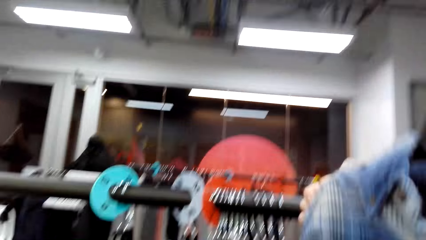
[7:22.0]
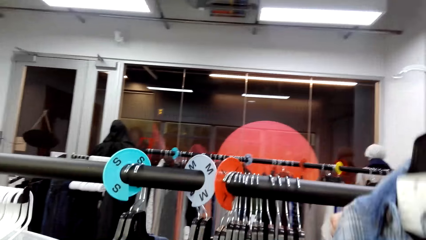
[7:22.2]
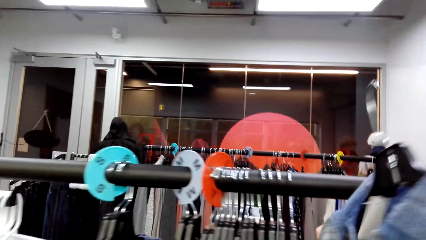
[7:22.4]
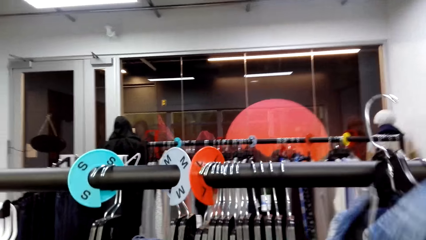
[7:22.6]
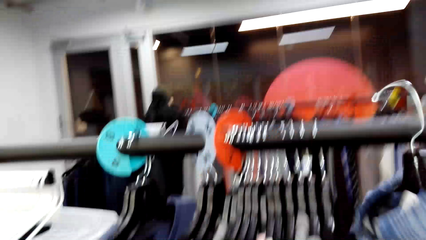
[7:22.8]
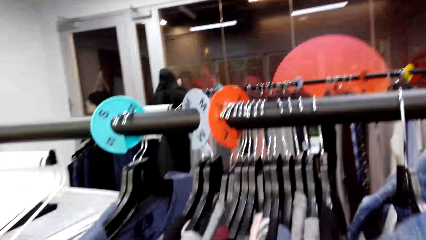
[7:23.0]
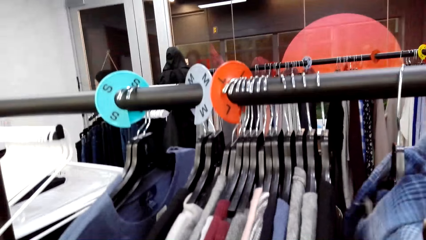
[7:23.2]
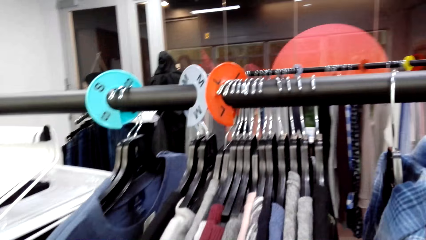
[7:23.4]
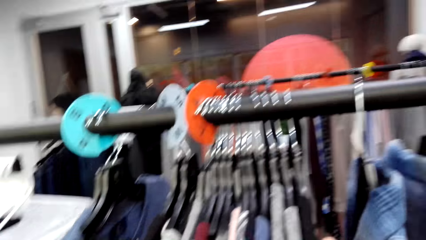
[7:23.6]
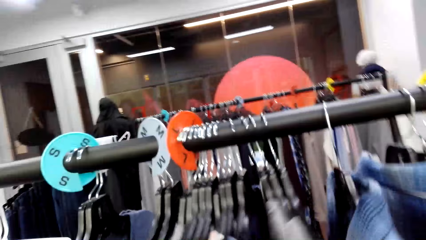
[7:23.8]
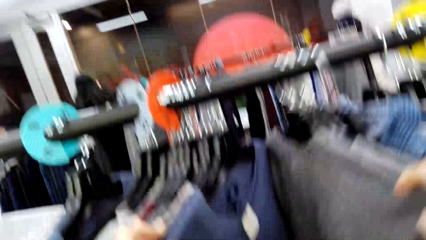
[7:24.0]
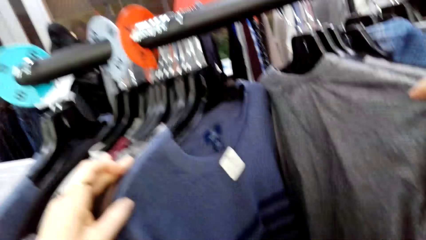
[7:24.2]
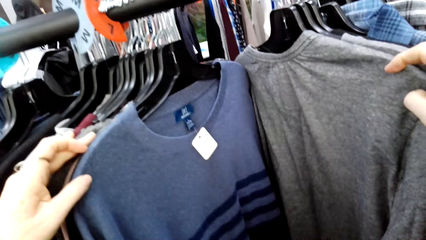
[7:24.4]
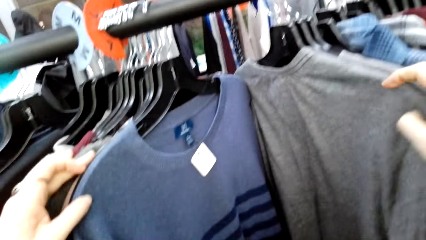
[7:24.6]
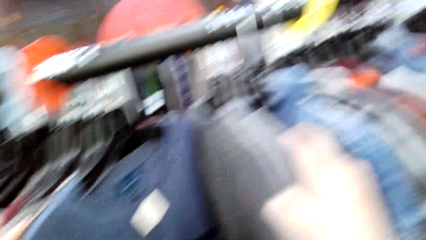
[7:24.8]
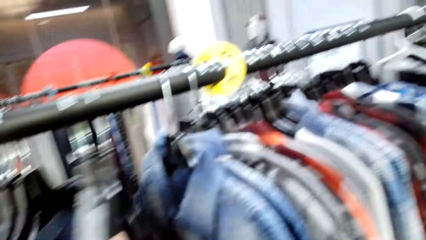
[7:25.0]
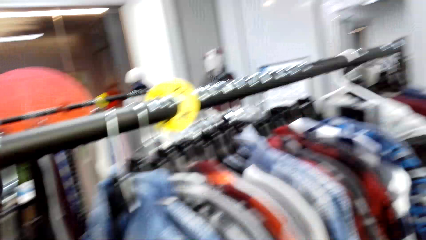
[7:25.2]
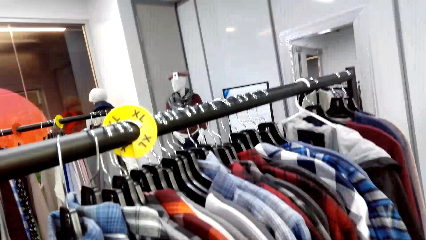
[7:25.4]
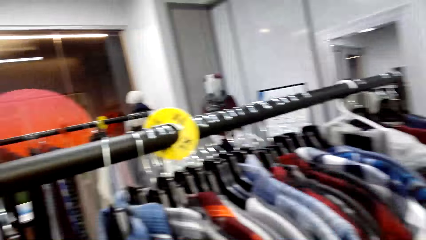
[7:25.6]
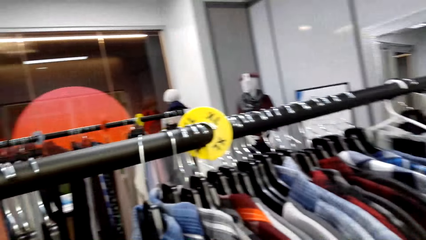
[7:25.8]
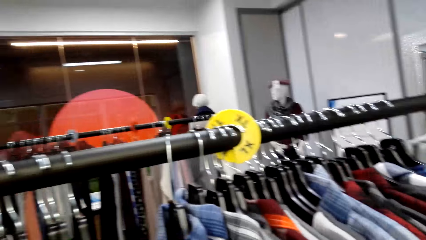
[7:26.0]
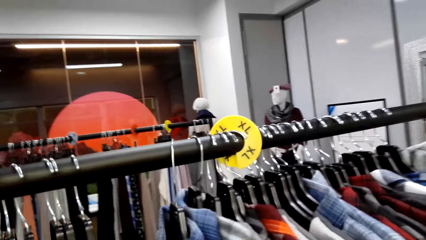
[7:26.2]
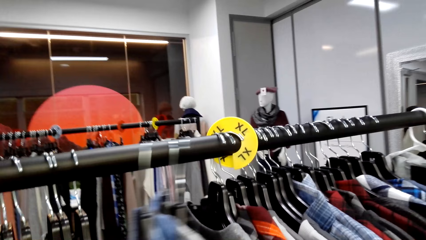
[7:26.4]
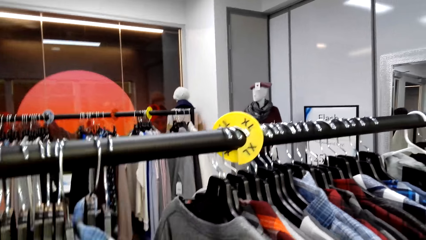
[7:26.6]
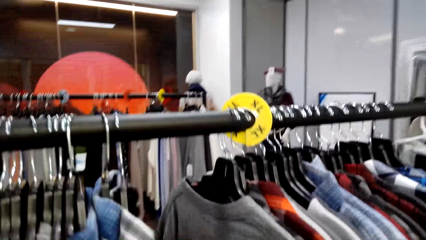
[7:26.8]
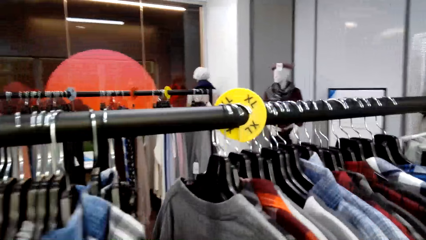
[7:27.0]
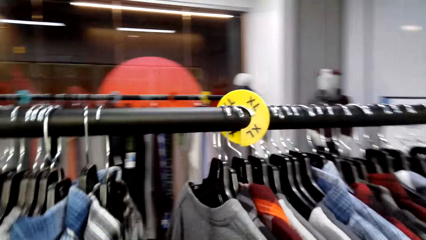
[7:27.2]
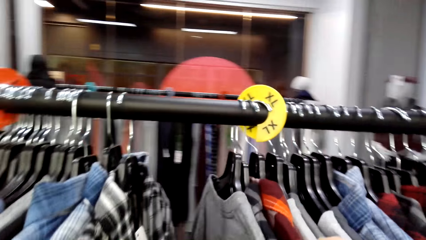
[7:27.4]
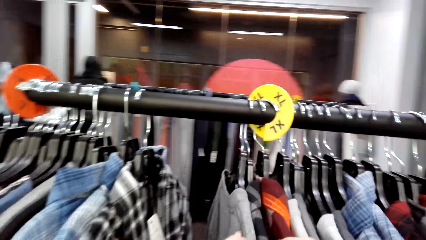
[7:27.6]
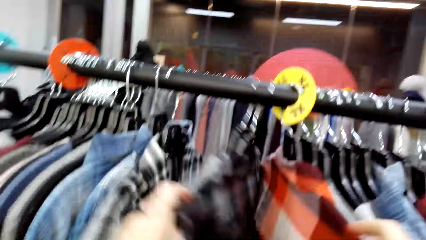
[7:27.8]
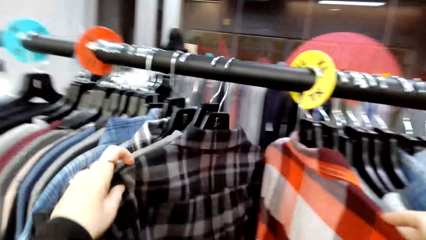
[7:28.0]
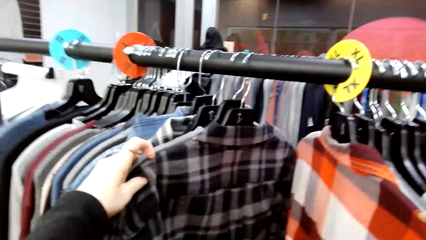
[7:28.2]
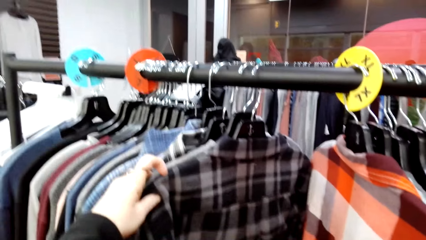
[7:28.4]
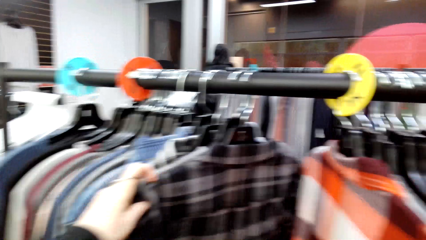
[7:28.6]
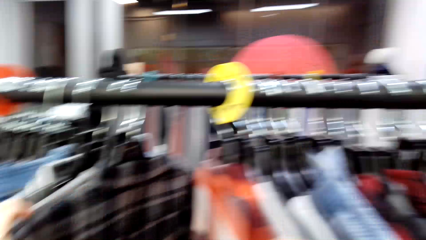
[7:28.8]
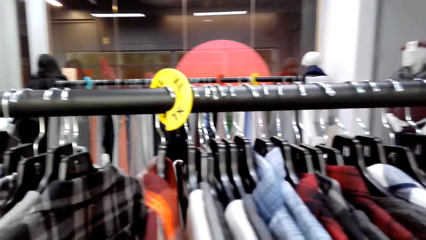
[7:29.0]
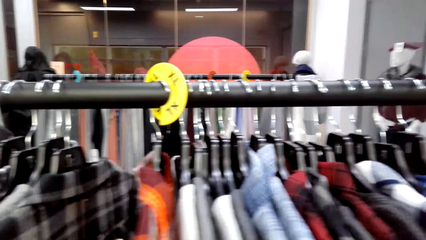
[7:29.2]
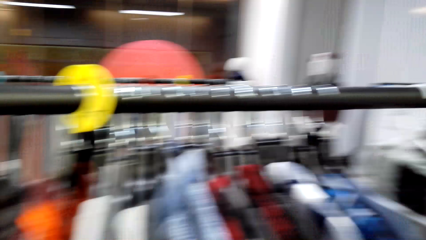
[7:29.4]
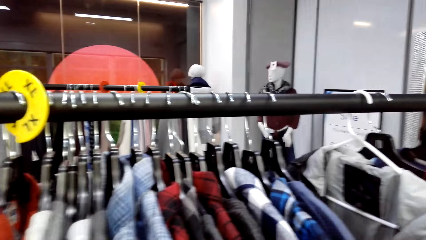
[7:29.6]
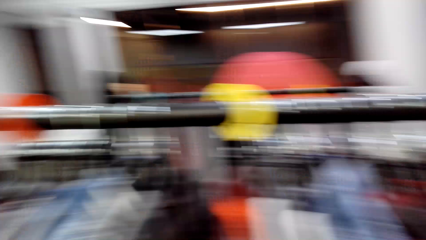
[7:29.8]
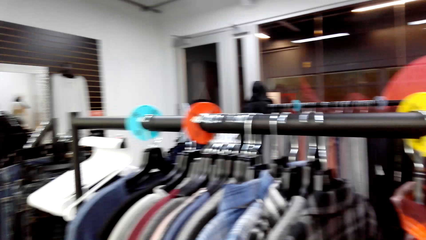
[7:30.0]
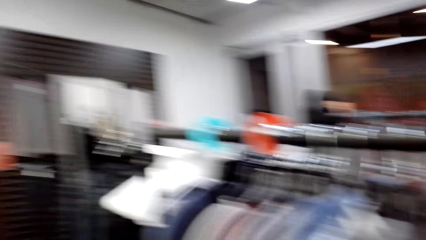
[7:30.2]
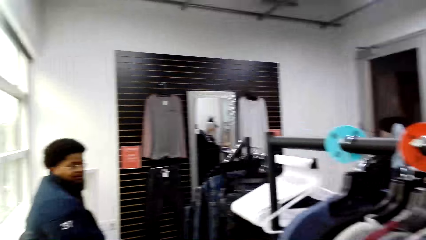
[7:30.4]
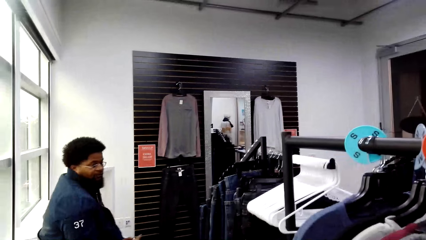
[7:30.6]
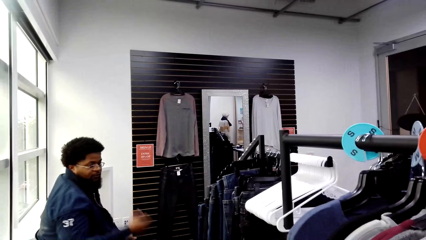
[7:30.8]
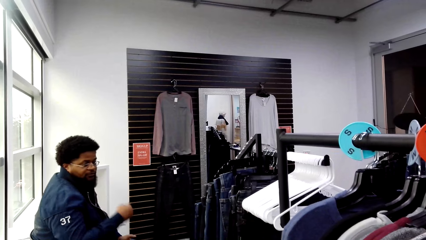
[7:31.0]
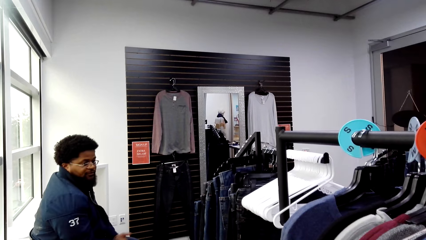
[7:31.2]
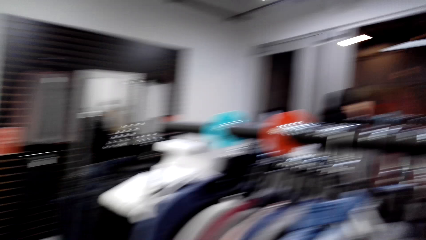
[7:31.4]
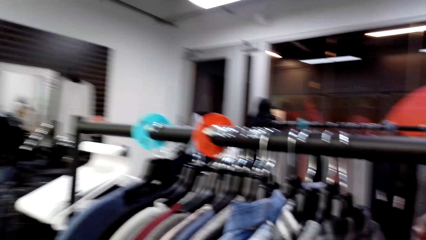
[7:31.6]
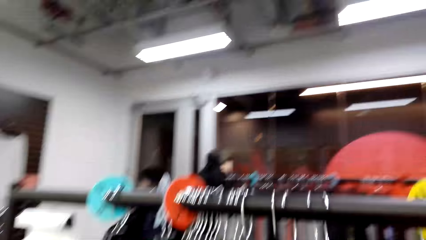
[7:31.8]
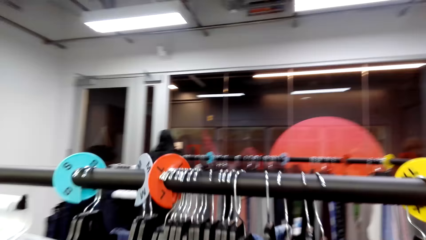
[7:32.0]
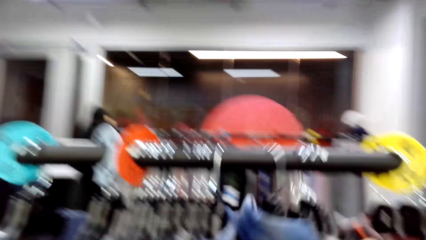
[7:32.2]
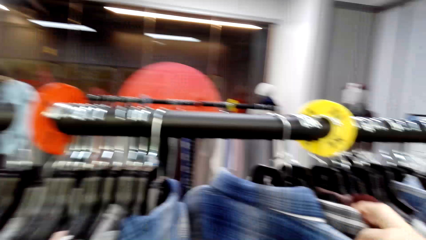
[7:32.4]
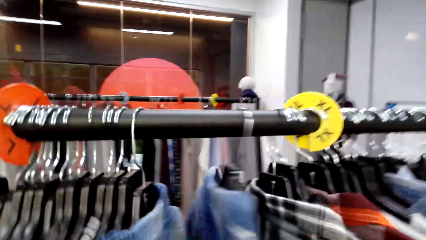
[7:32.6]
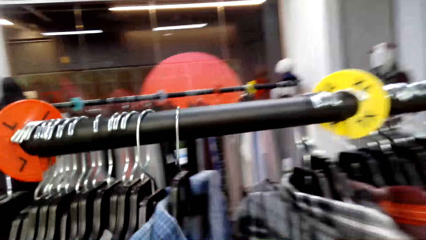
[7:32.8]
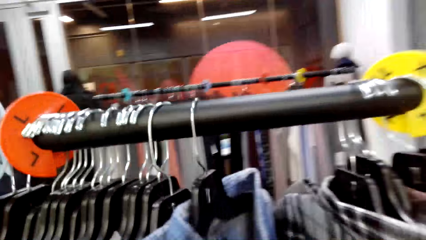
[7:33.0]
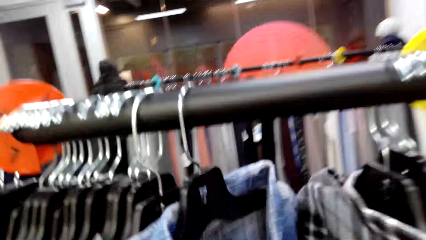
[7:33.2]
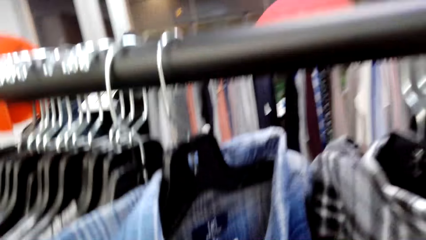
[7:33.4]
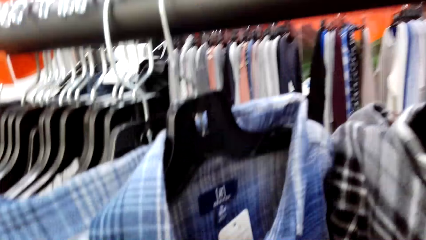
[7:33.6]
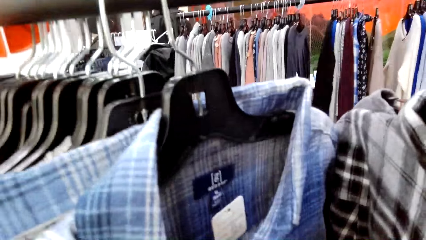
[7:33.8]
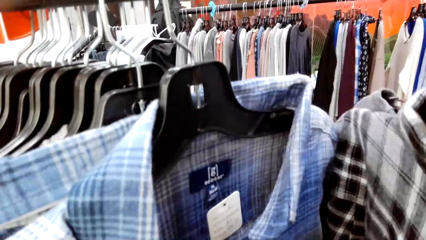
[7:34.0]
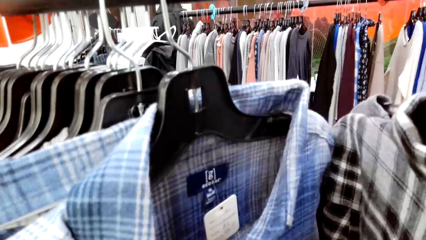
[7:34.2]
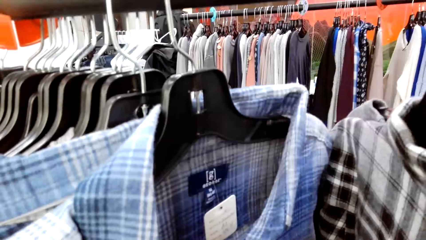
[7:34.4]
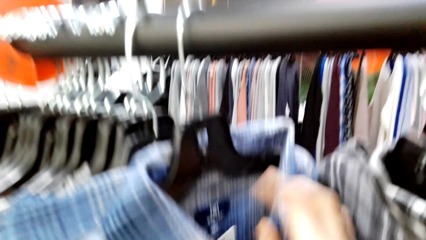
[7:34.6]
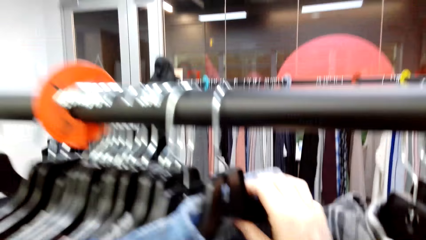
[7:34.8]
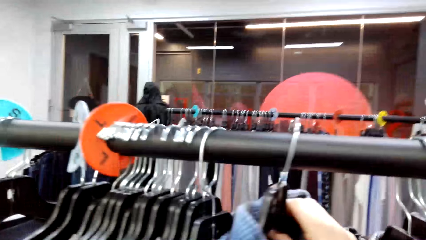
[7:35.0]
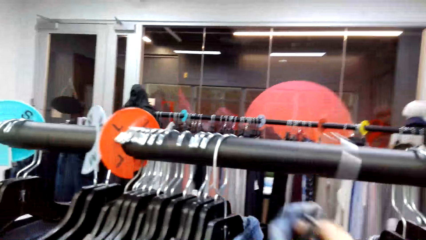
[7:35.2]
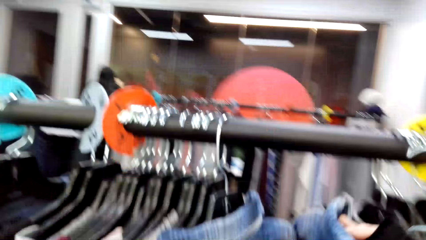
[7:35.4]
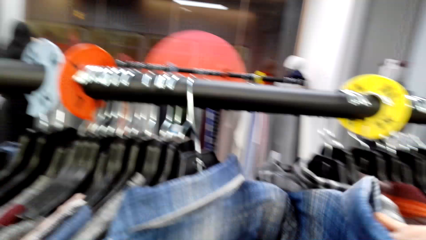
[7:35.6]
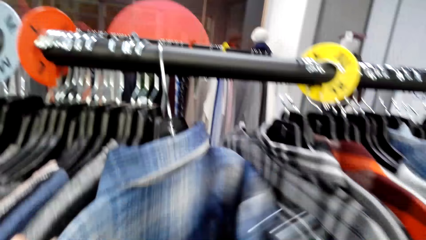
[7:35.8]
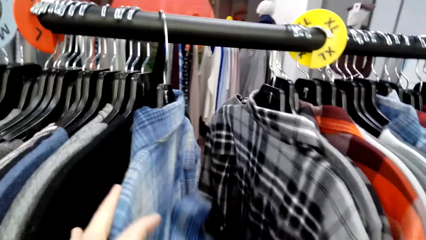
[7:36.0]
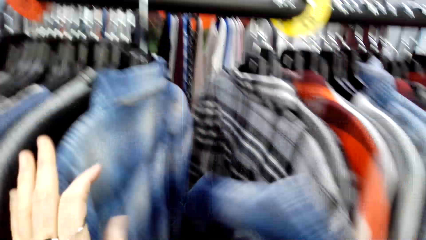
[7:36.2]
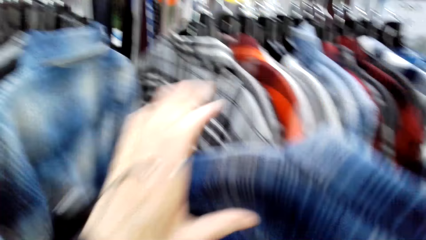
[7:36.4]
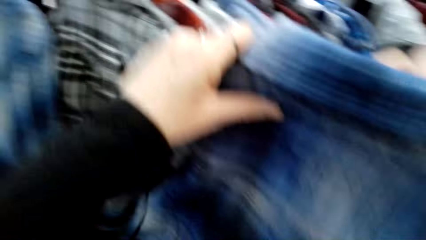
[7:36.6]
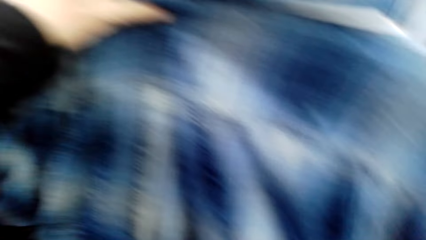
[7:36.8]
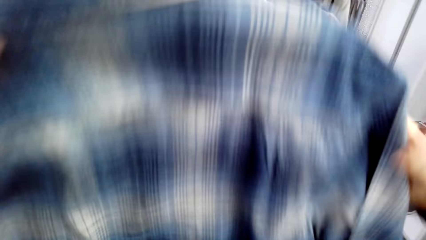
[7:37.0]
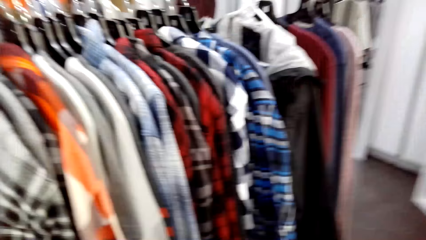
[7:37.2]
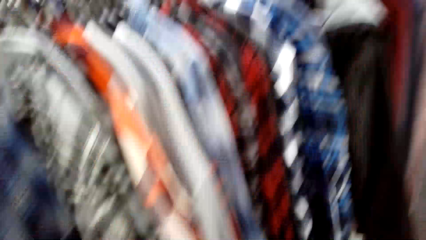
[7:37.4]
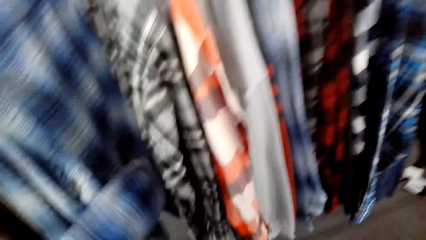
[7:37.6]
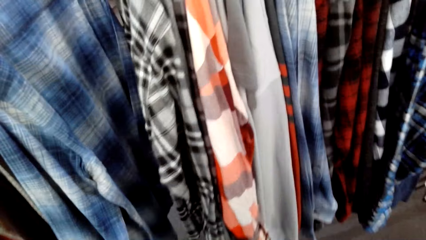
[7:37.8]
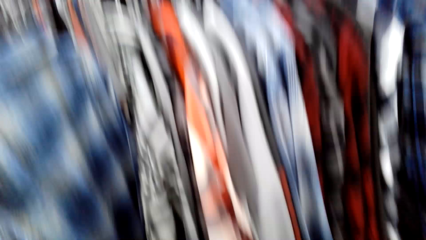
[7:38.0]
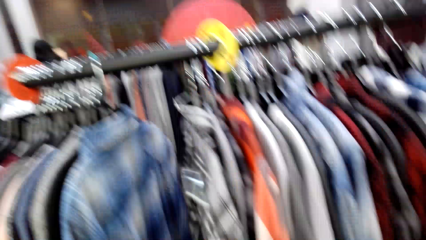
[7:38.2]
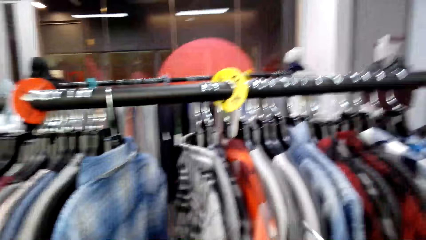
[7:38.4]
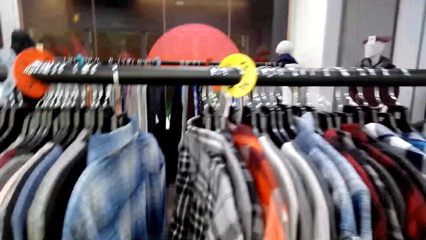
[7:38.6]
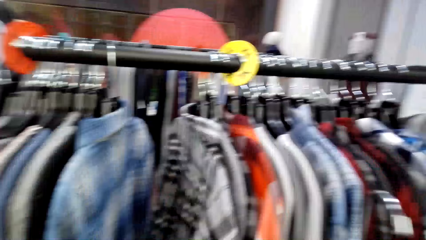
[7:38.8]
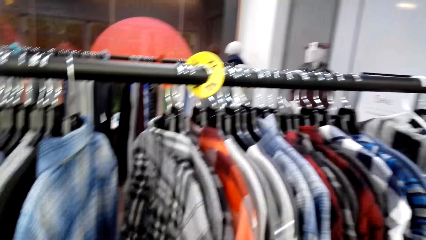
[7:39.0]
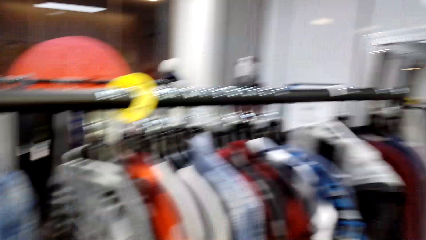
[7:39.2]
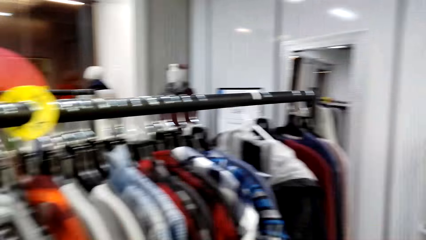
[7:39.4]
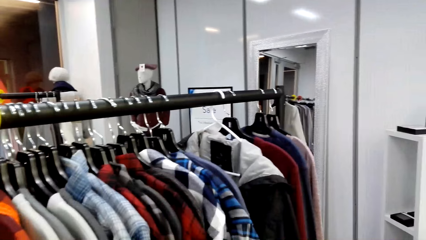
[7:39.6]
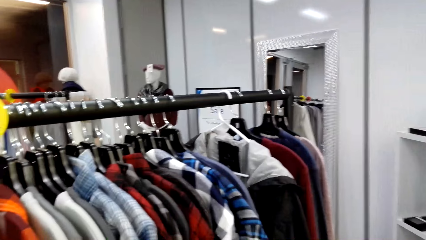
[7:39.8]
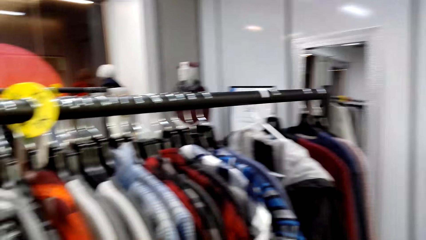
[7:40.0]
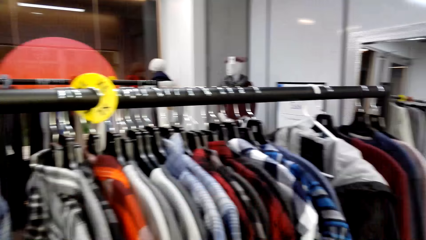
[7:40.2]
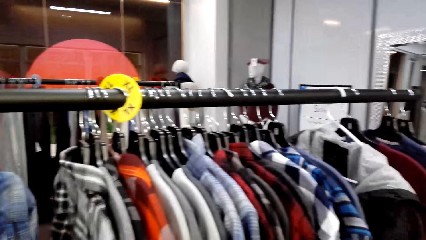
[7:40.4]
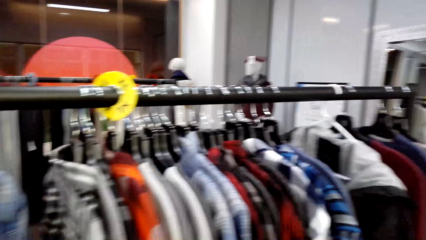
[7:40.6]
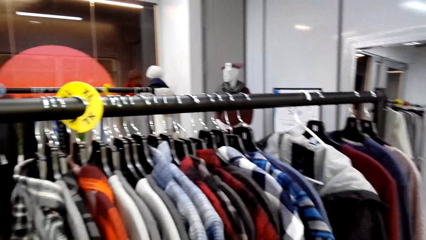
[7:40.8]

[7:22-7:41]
The camera wearer hangs a cloth on a clothing hanger stand. They sample clothes on the clothing hanger stand. A man gestures in the clothing store. The camera wearer samples clothes on the clothing hanger stand. They pick up a cloth on the clothing hanger stand. They walk around in a clothing store.
